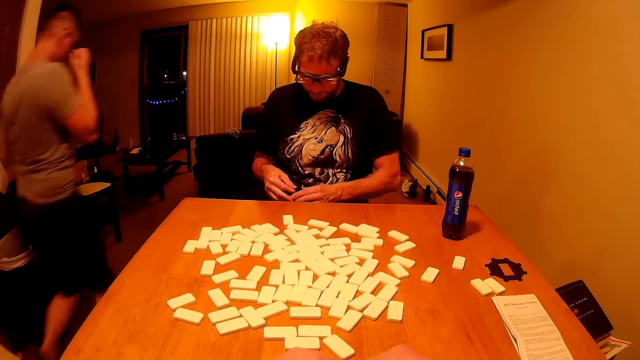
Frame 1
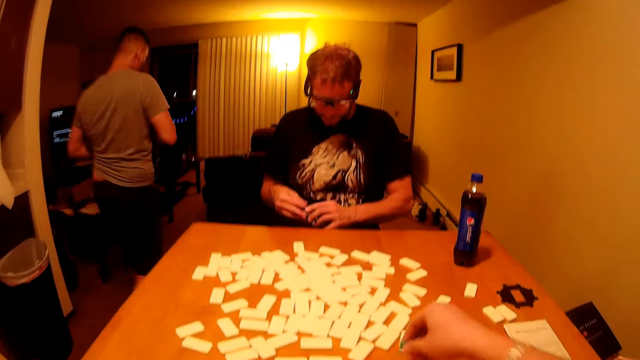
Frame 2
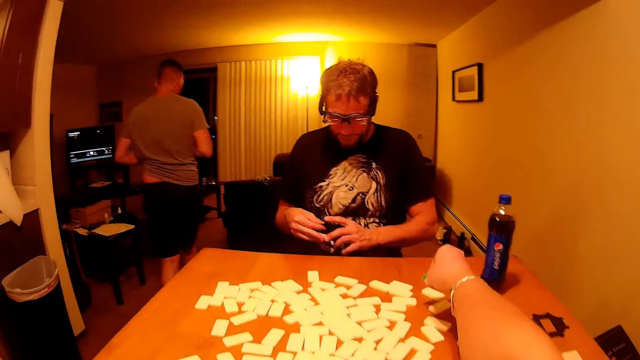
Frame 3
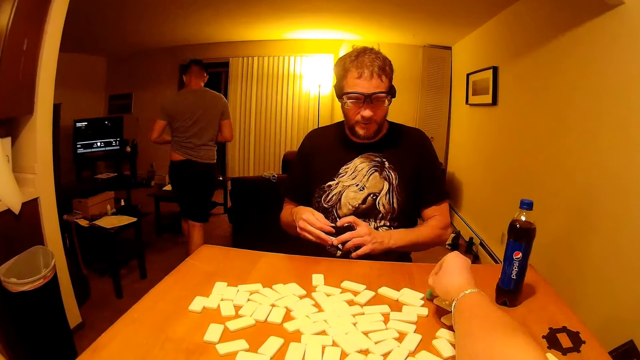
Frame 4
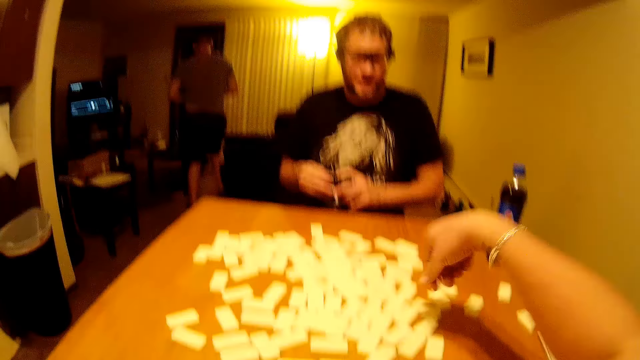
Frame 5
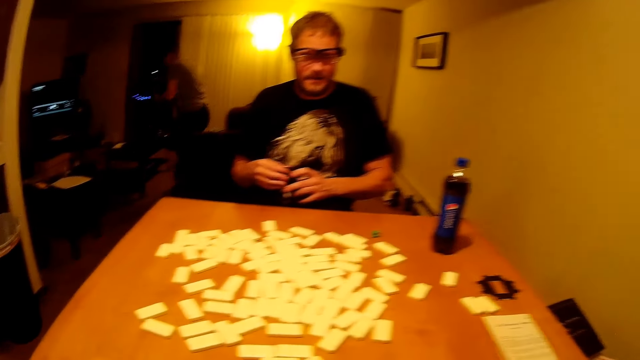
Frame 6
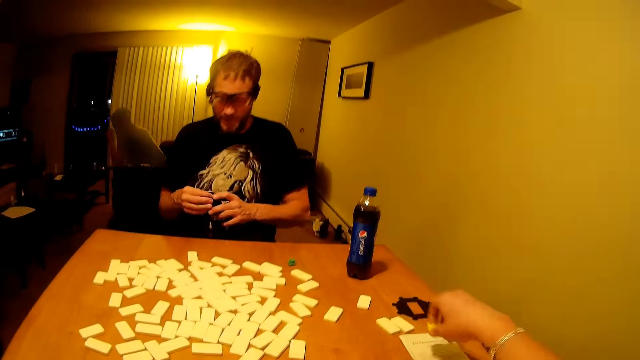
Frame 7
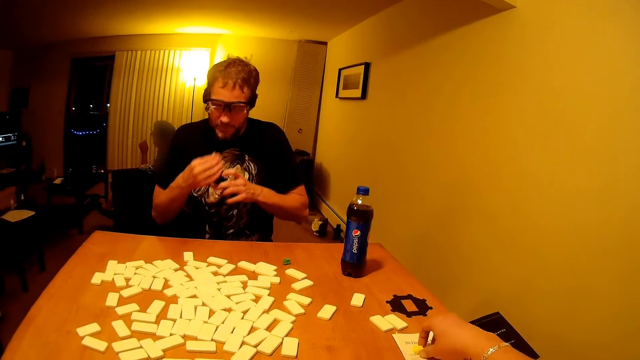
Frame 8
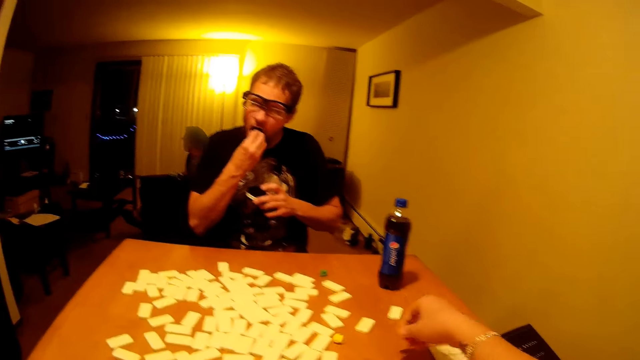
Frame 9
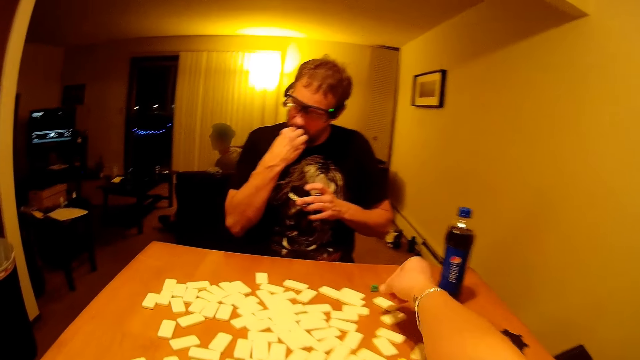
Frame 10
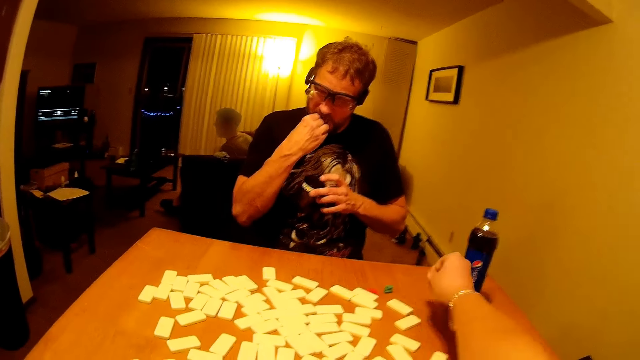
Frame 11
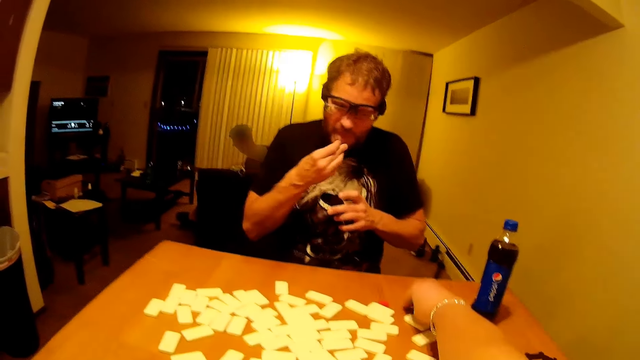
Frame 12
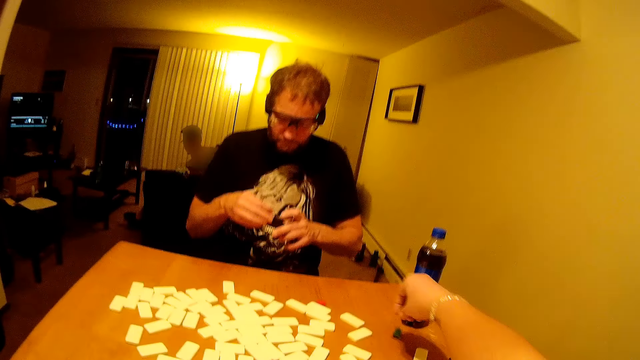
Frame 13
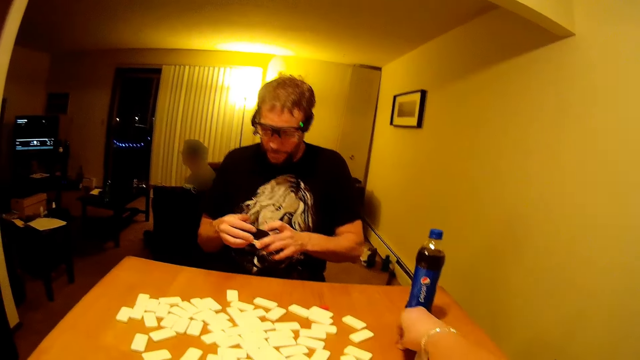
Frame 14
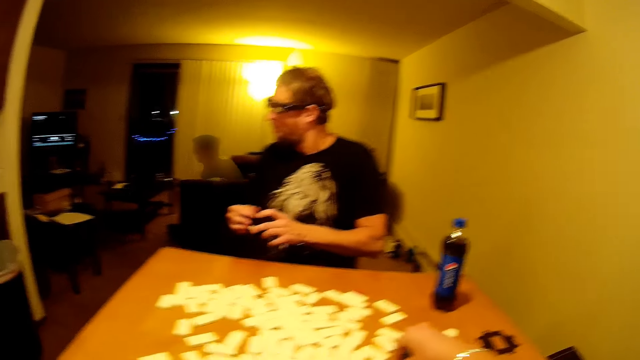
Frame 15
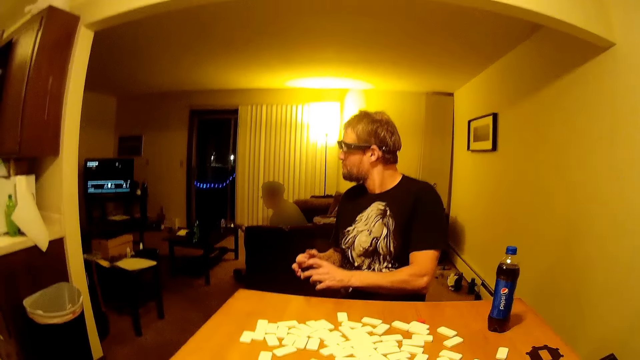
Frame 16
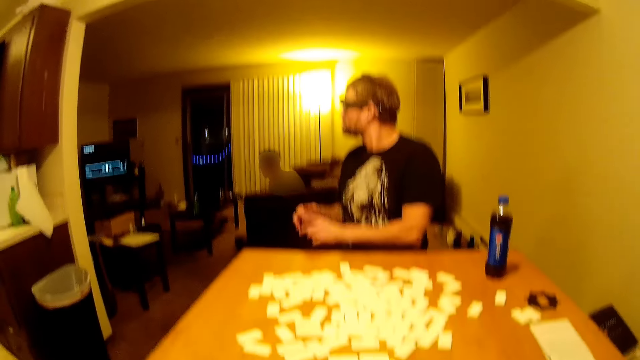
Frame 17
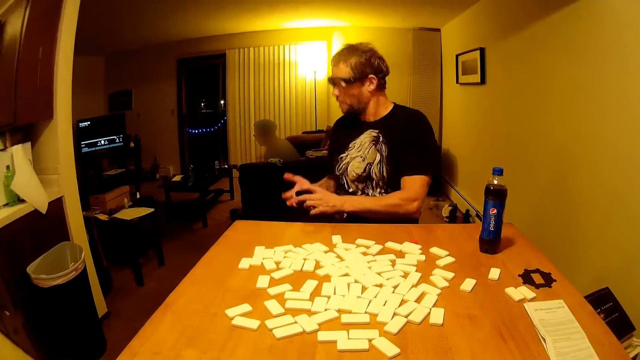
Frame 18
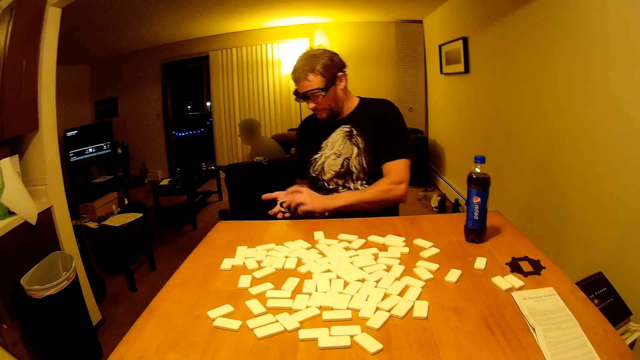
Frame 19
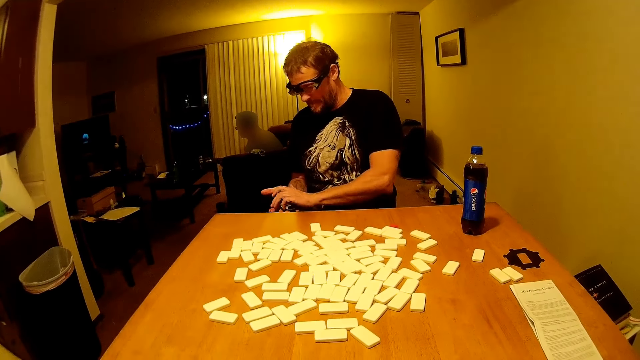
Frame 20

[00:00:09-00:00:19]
The camera wearer puts something on the table. A man puts something in his mouth. The camera wearer puts something on the table. They sigh.

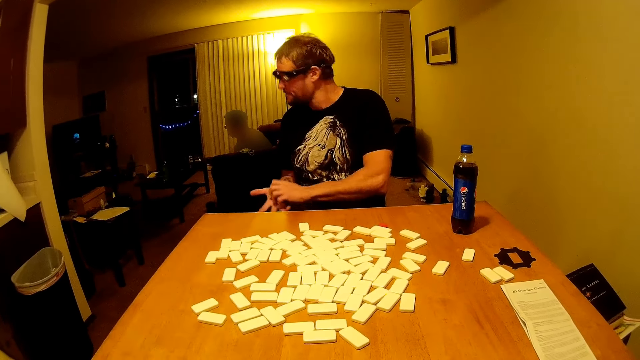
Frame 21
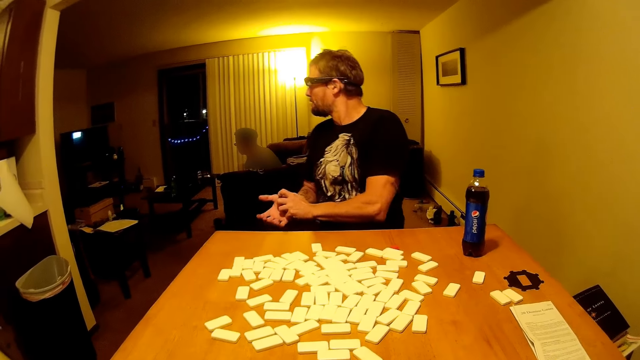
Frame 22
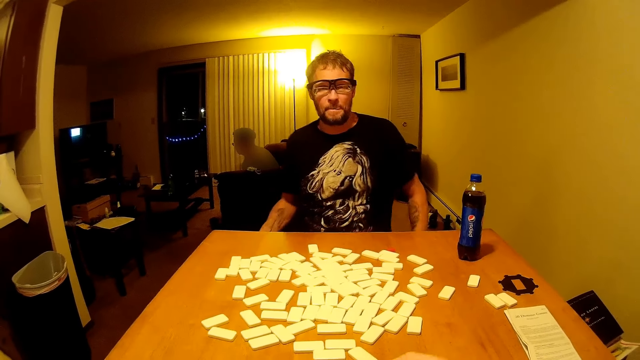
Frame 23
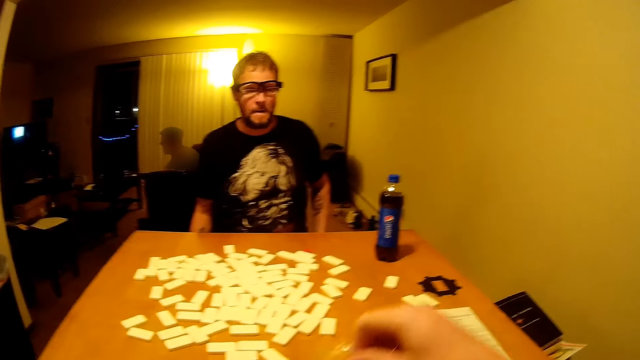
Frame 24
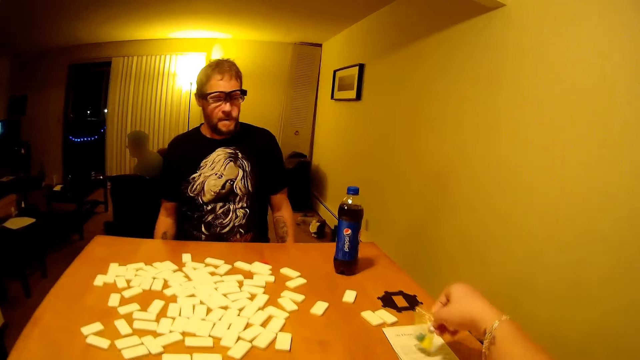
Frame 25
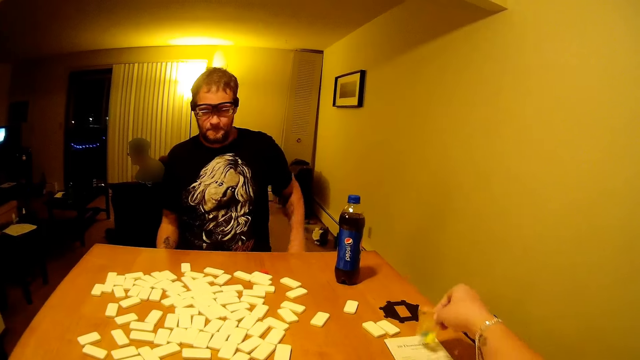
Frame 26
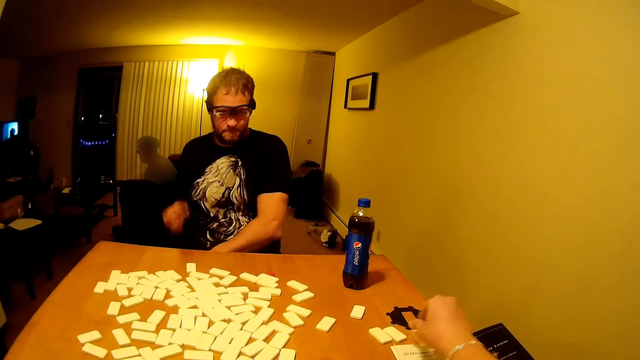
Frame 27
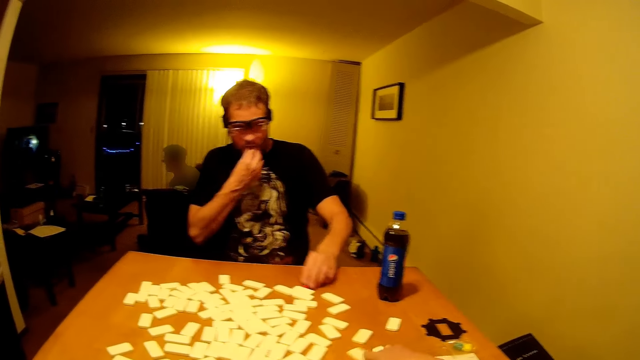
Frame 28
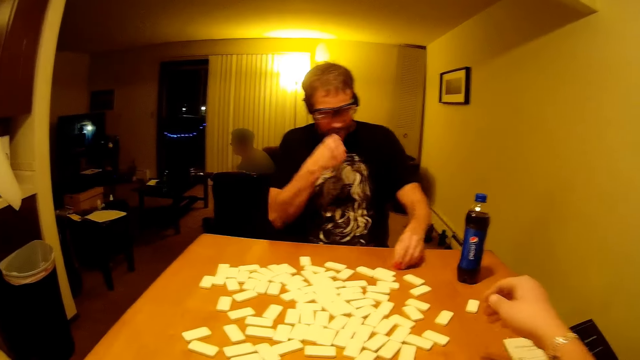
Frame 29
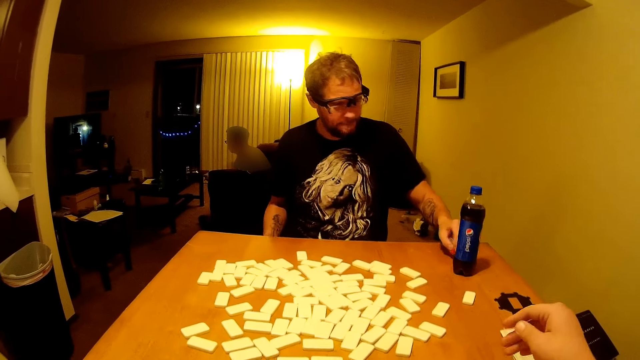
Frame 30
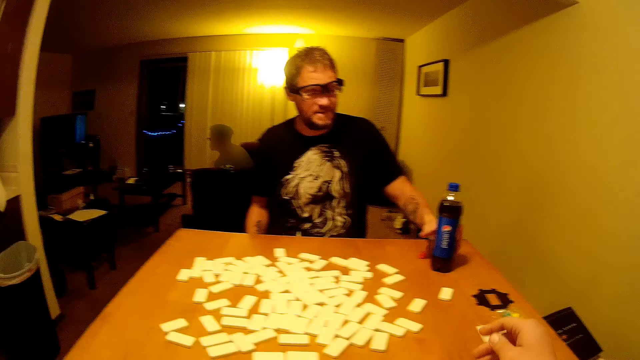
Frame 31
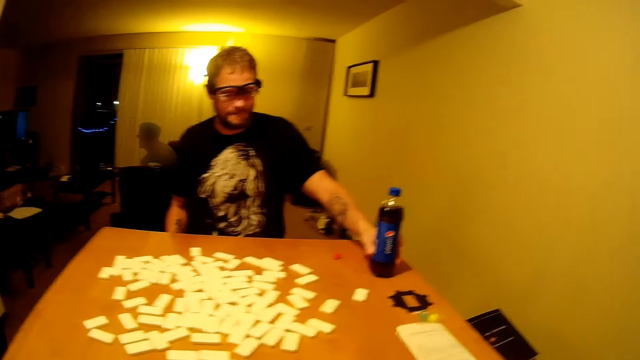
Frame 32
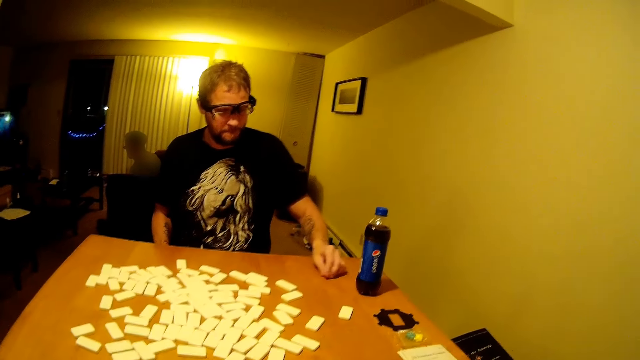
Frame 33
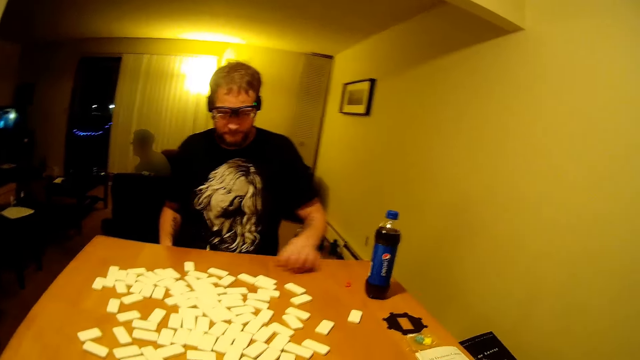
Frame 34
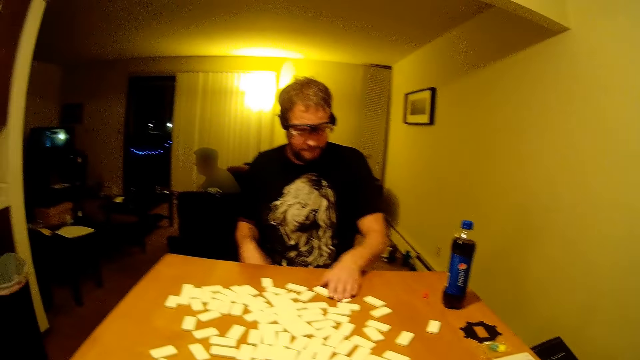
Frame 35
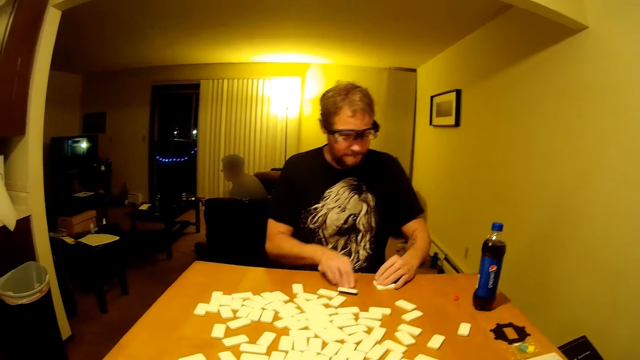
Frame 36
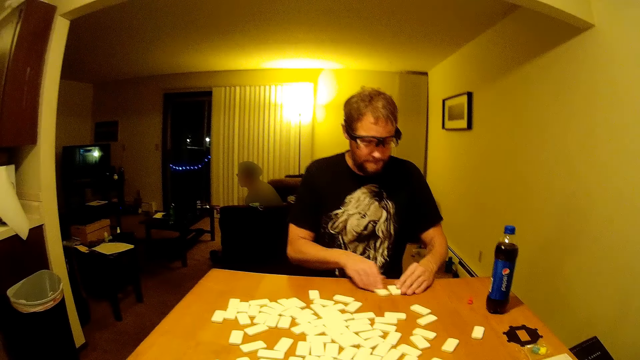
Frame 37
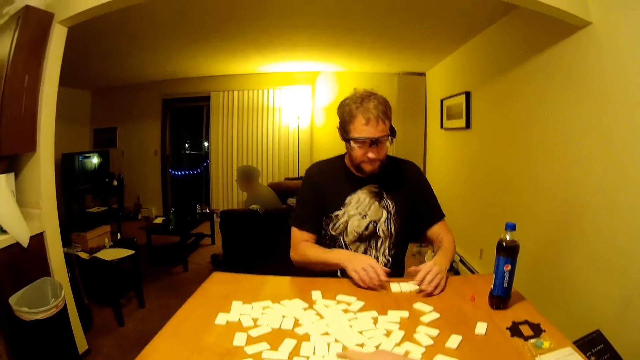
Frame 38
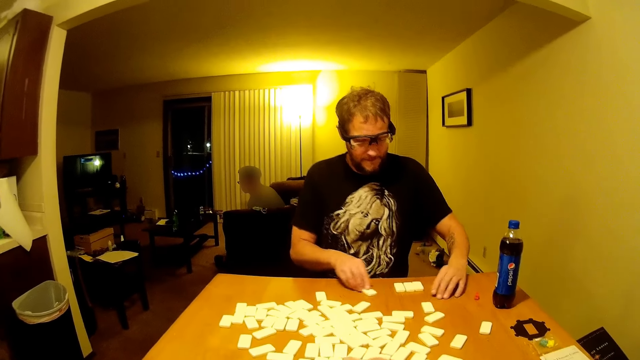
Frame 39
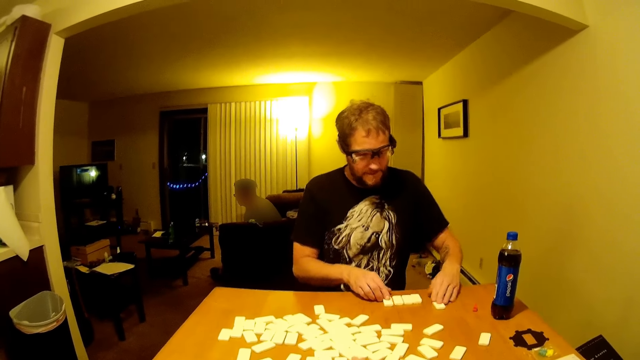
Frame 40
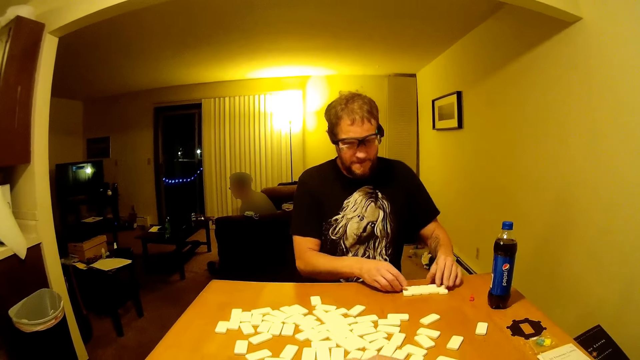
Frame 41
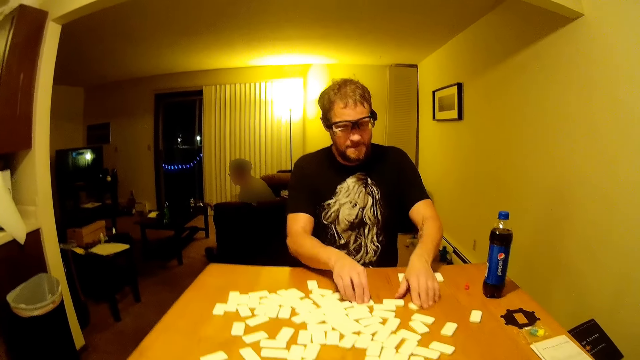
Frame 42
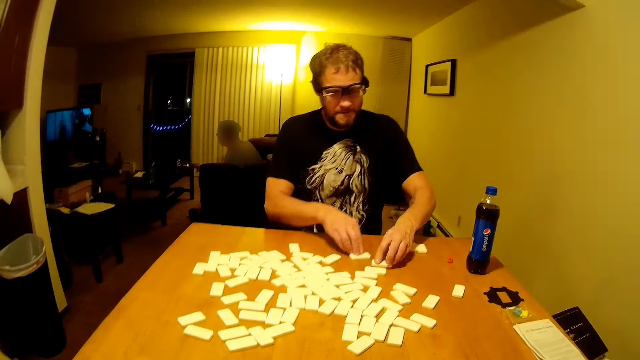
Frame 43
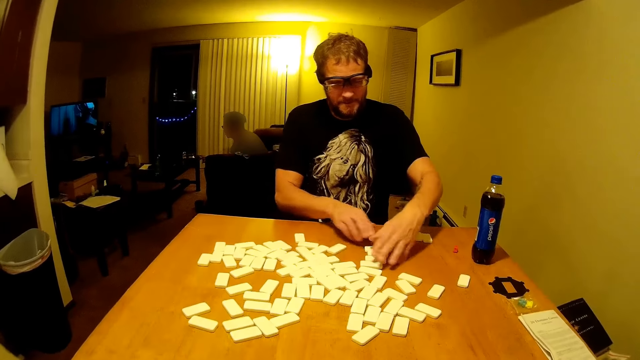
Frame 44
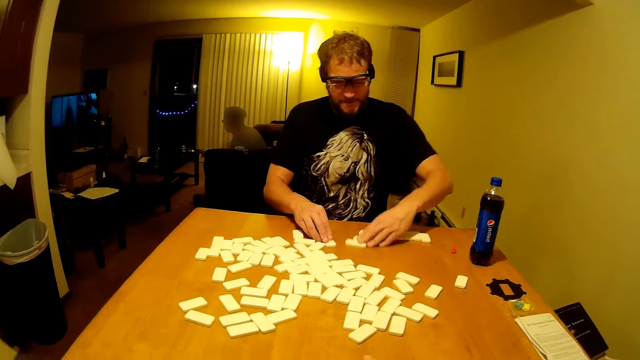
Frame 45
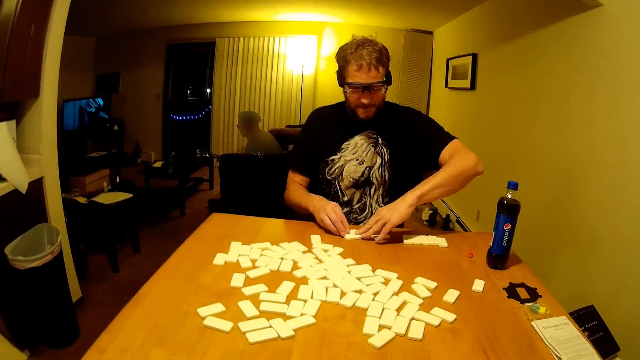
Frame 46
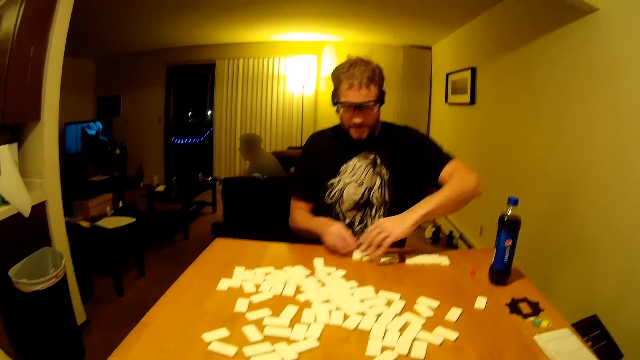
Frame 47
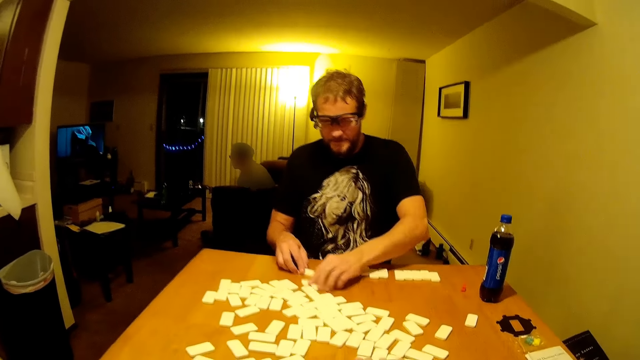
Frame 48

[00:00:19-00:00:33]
The man closes something. The camera wearer speaks. The man puts back something in the pocket, and rubs his hand. The camera wearer puts something on the table. The man puts his hand in his mouth, puts the dice aside, and squeezes the juice bottle aside. The man makes a sound, picks up the dominoes, and arranges the dominoes.
